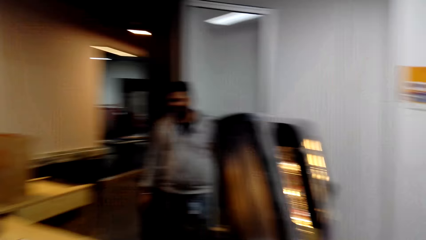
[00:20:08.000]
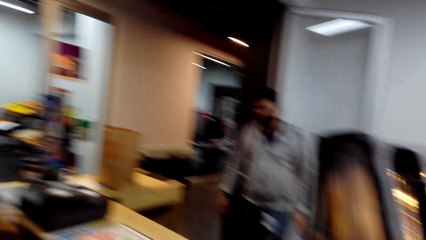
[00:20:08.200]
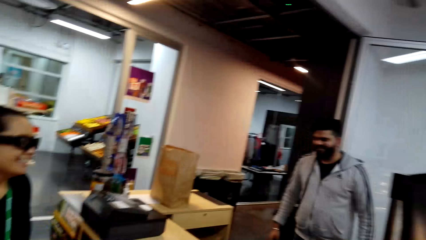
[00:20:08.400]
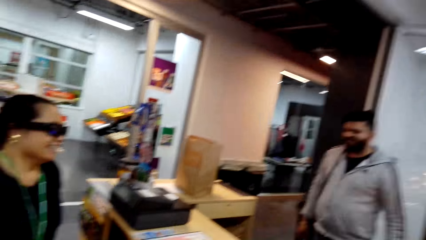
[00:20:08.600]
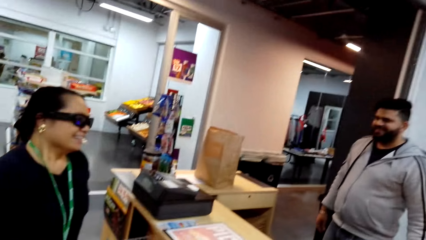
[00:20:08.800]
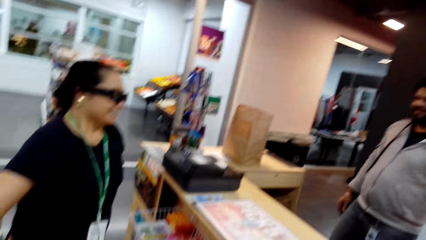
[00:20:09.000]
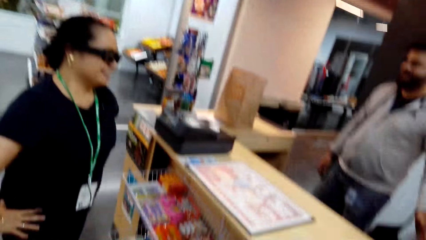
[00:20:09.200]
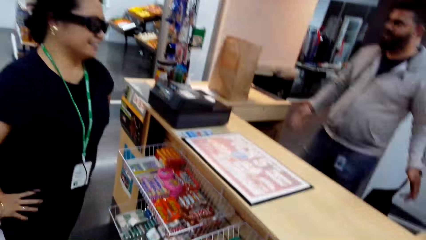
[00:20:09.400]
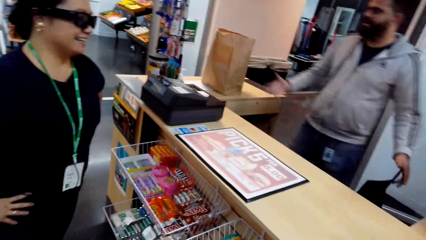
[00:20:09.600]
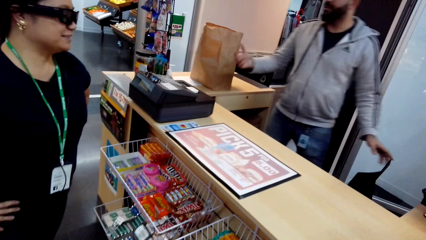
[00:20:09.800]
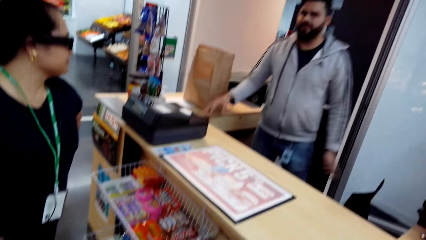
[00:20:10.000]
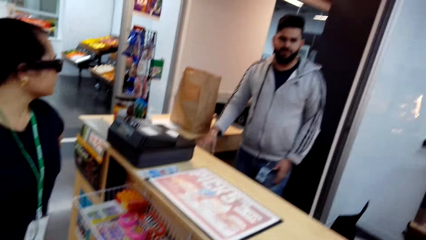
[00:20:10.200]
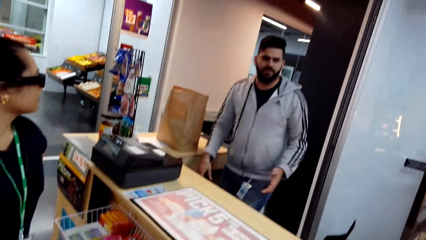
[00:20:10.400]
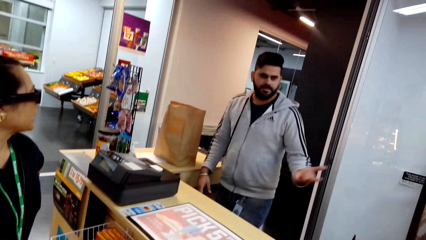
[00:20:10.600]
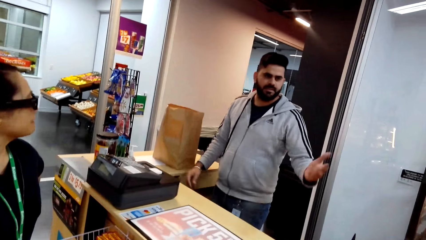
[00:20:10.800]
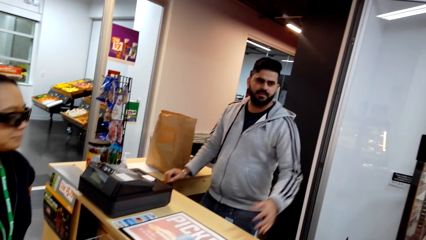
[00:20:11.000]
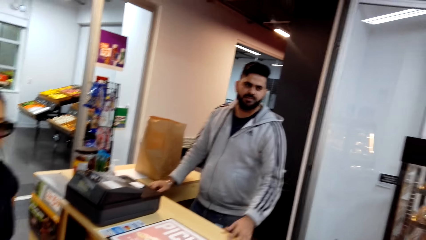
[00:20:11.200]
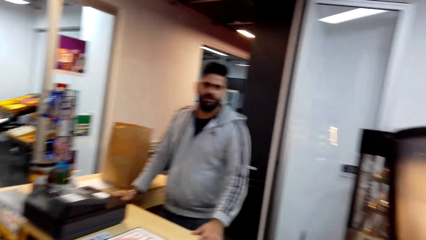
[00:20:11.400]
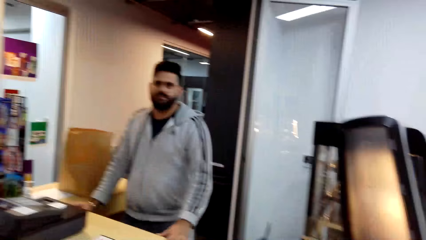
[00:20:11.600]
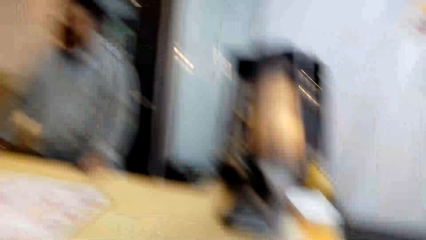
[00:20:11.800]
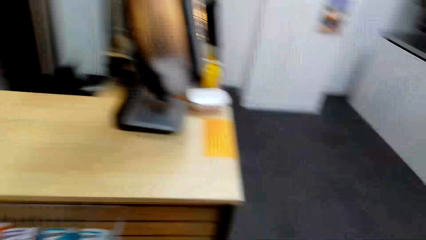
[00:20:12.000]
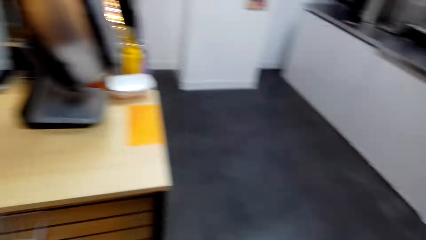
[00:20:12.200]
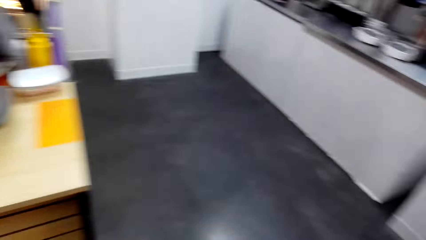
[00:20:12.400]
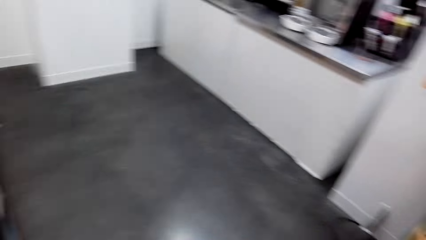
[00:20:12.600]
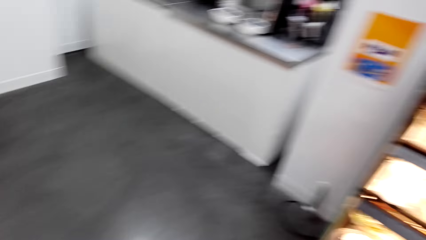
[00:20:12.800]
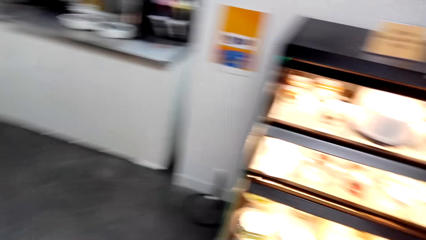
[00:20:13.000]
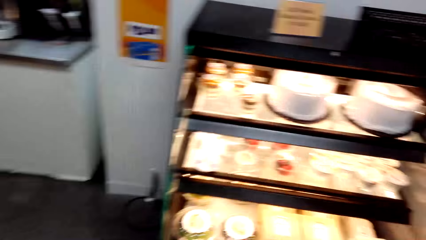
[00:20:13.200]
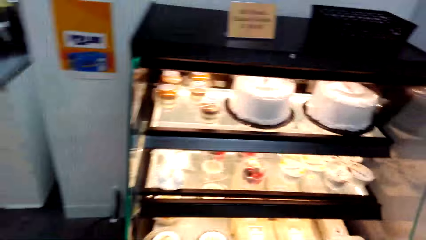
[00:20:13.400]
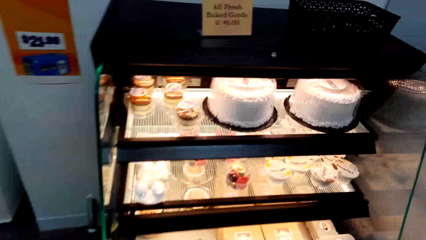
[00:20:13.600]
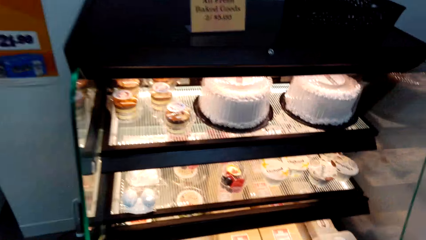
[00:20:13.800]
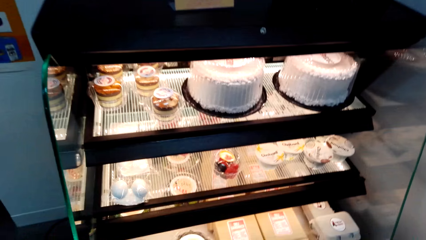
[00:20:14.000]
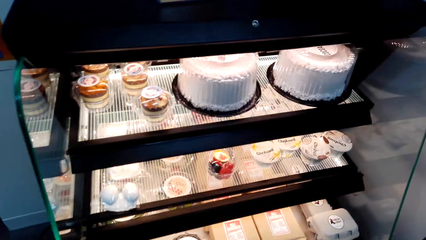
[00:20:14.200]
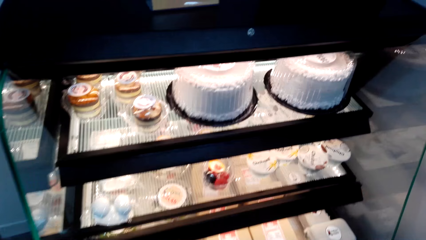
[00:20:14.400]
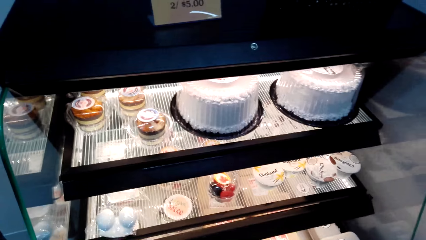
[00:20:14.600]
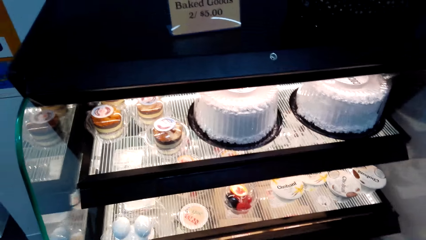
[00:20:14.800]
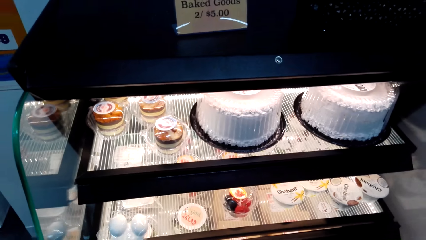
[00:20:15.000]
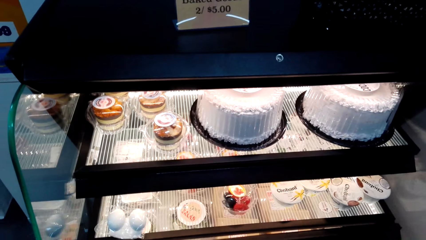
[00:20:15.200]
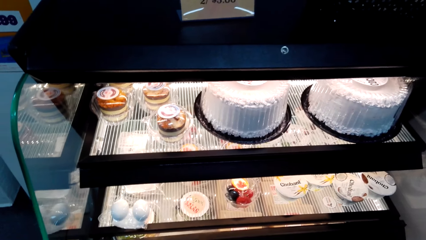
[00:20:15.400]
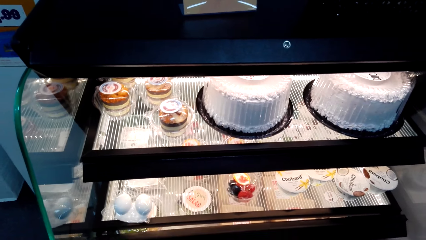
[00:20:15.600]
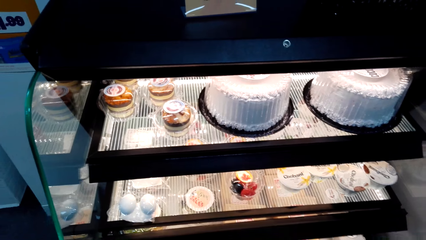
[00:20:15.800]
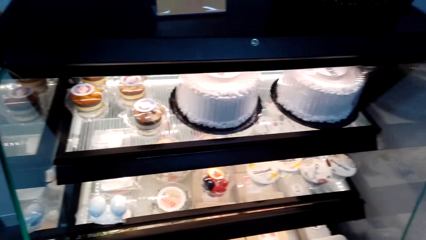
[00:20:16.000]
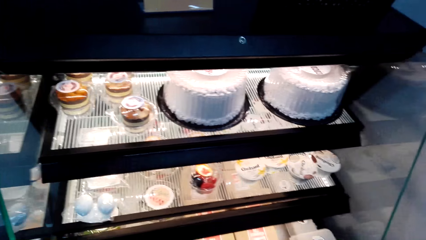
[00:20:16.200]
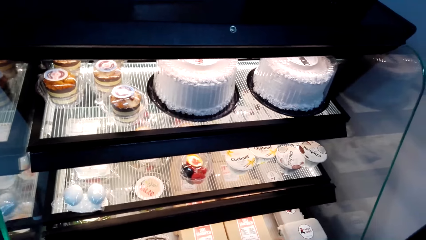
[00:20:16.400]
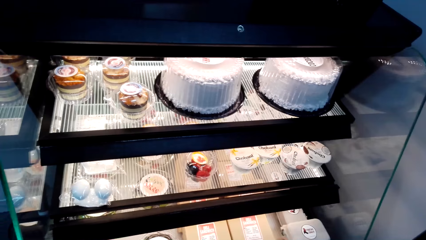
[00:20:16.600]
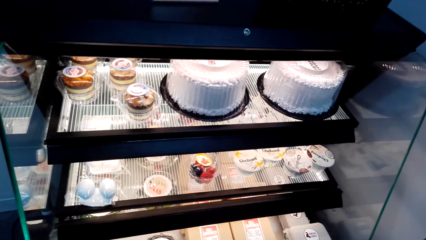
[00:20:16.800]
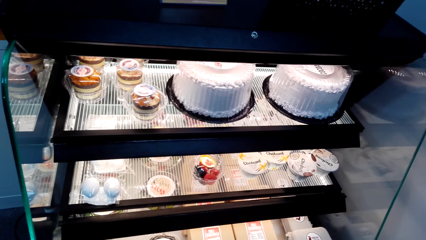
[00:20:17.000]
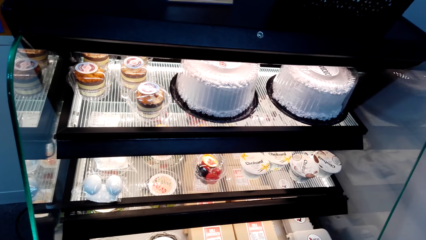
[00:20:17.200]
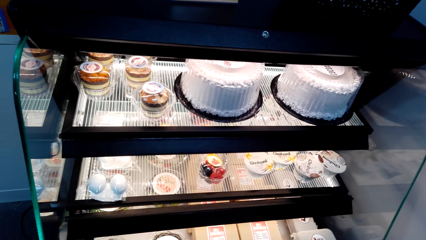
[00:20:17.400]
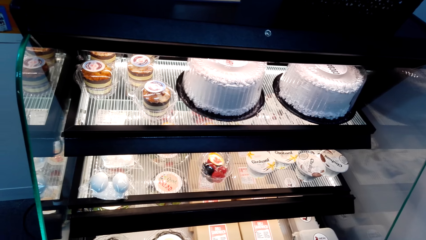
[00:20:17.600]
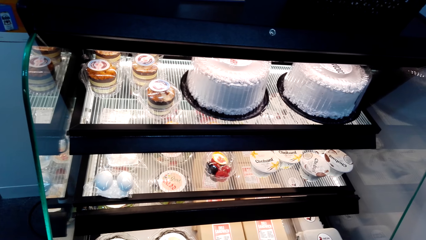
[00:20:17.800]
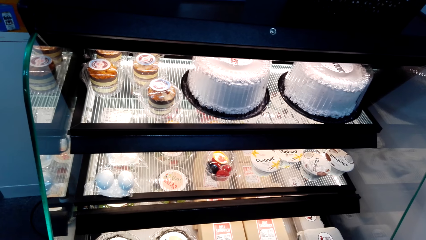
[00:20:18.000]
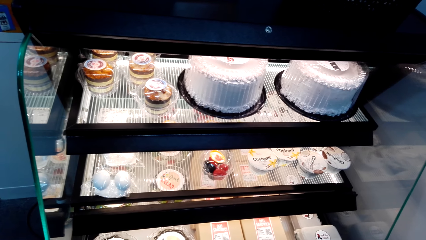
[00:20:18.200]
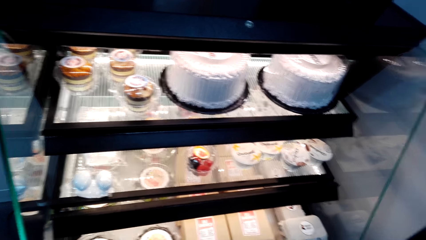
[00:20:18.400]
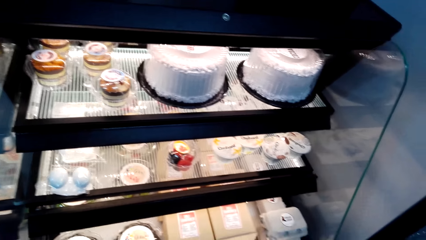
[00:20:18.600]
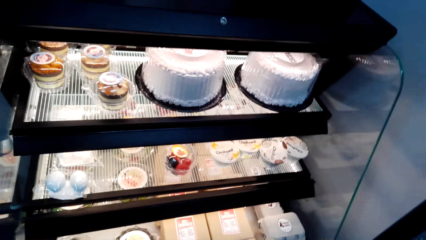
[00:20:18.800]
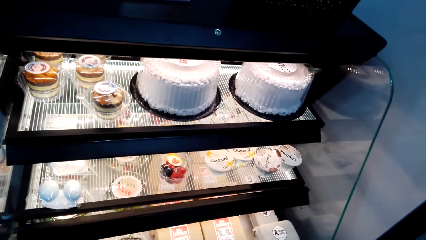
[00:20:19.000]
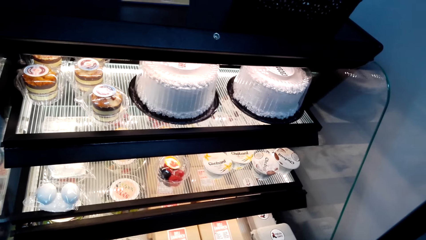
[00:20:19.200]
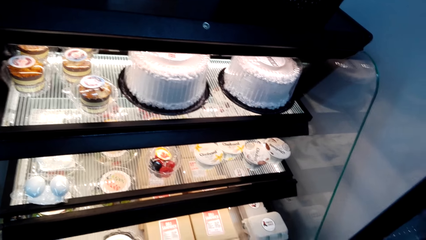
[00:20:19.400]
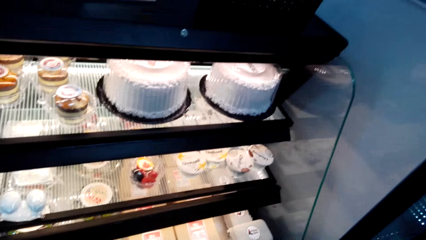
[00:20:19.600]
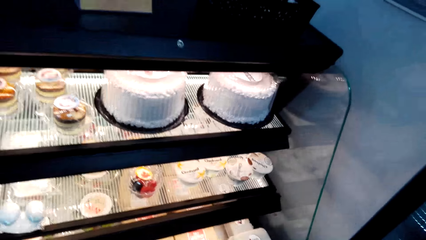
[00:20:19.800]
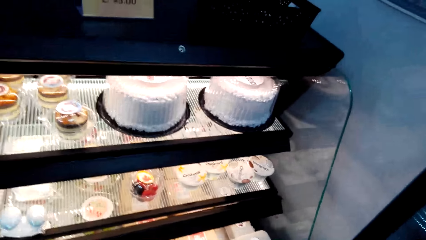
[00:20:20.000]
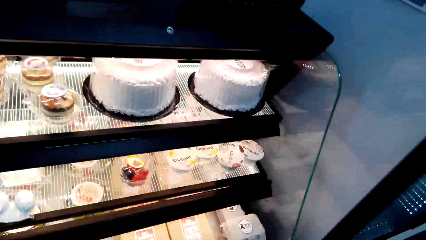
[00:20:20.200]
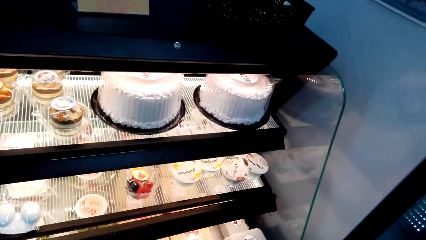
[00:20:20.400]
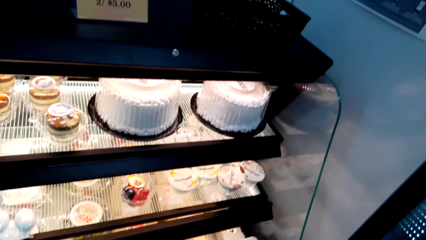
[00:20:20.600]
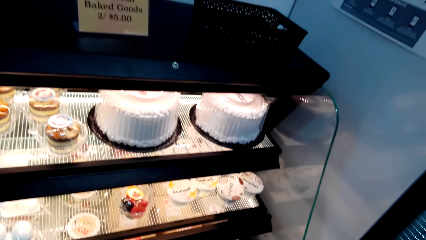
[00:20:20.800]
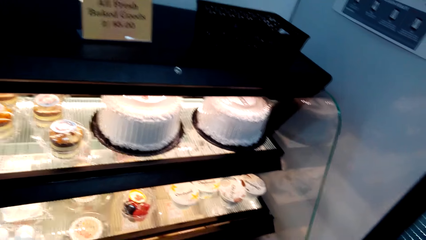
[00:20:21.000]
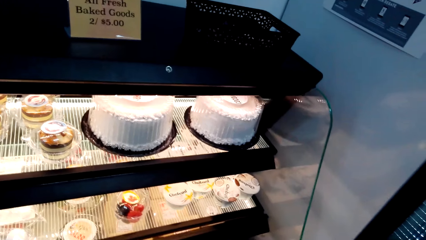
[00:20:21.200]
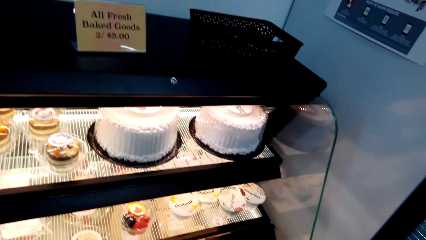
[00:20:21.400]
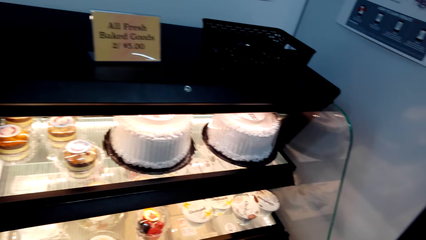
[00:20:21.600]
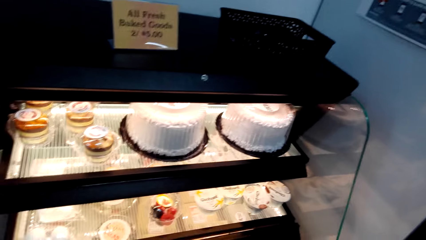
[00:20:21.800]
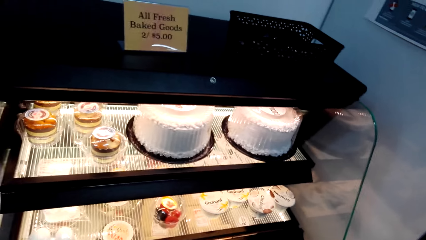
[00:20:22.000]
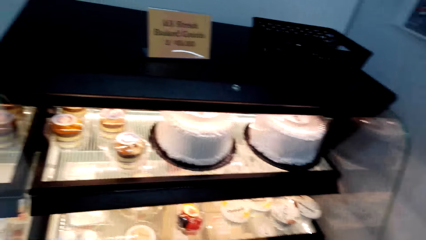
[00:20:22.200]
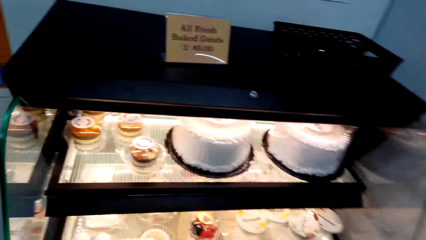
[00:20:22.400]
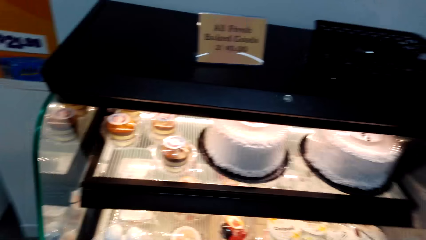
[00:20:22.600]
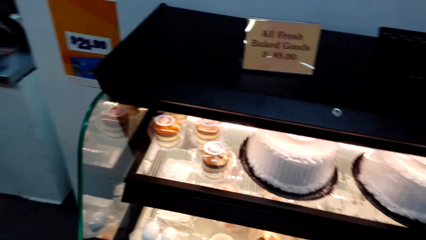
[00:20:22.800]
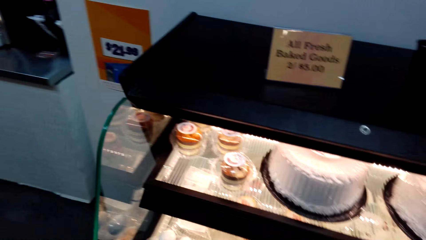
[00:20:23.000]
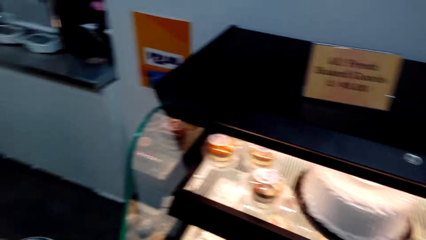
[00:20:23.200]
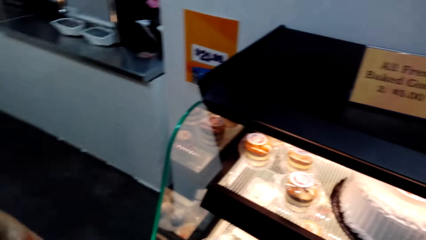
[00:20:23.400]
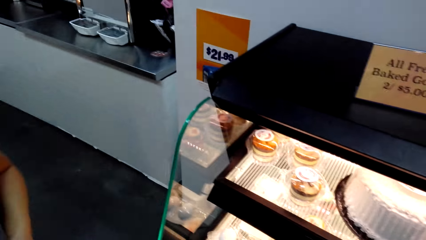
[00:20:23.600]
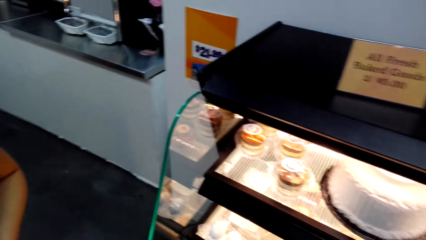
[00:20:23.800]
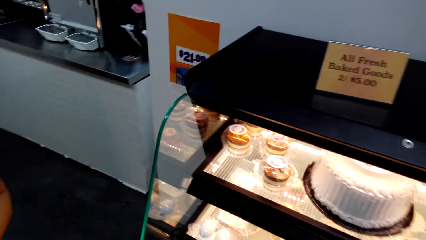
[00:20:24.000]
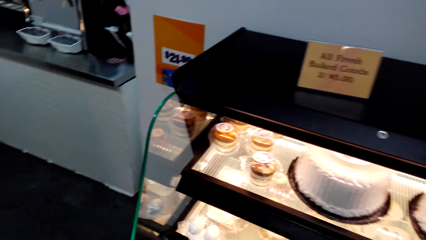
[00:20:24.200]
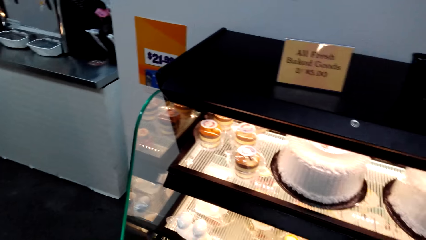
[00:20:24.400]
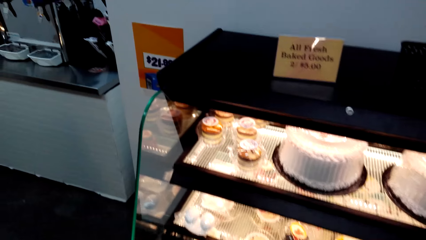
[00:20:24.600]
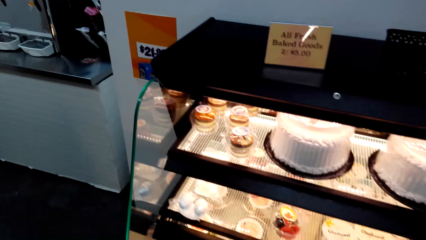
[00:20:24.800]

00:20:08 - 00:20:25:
The woman talks to the cashier. The camera wearer looks around and talks to the cashier. The cashier talks to the woman. The woman talks to the cashier. The camera wearer looks at the cake display counter. They talk. The woman talks to the cashier. The camera wearer laughs. They talk to the woman.
